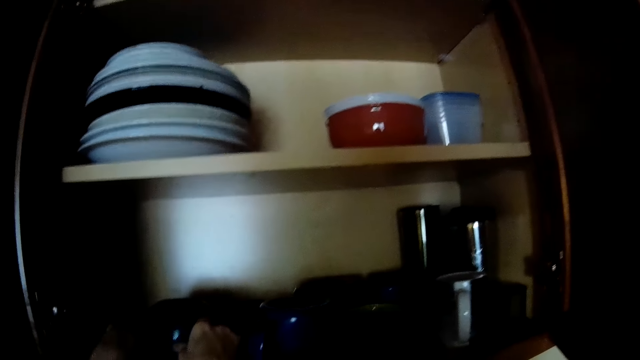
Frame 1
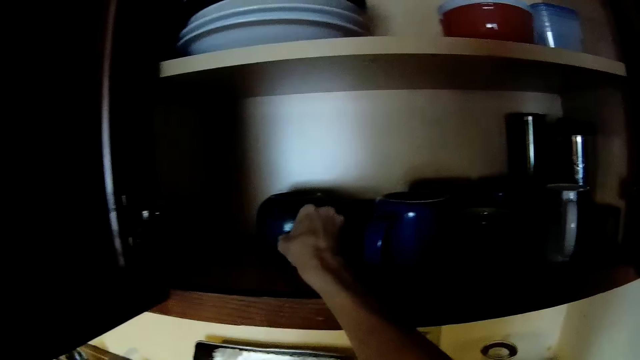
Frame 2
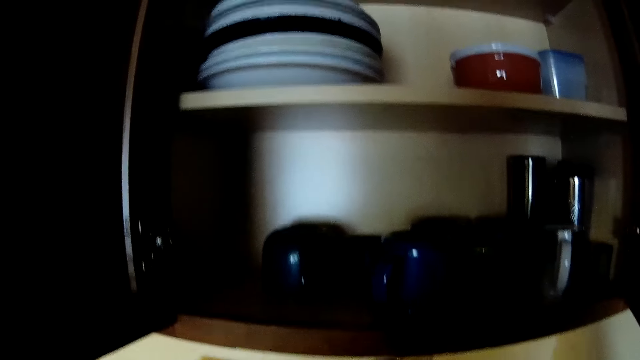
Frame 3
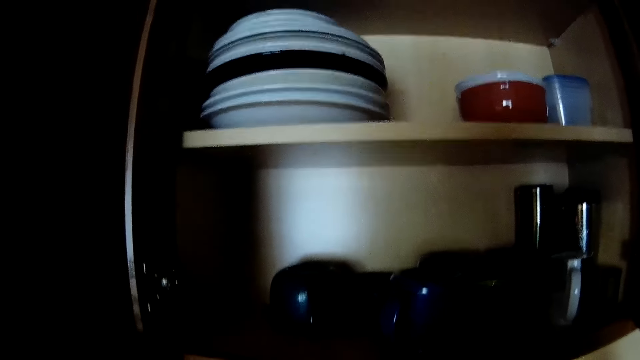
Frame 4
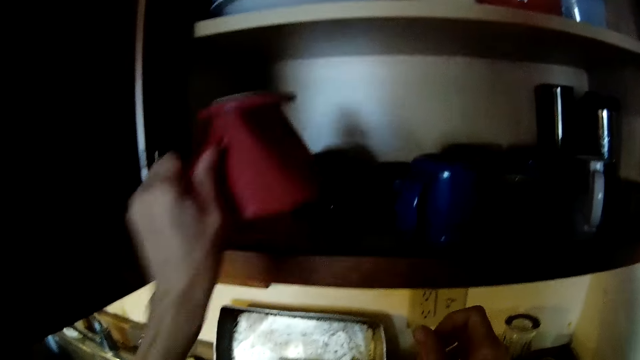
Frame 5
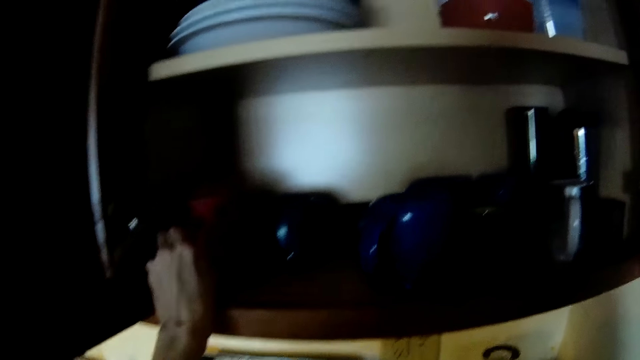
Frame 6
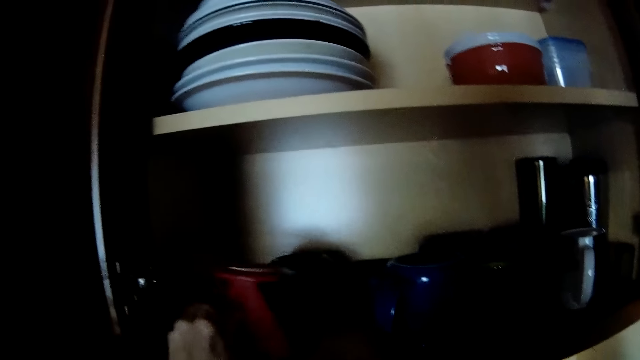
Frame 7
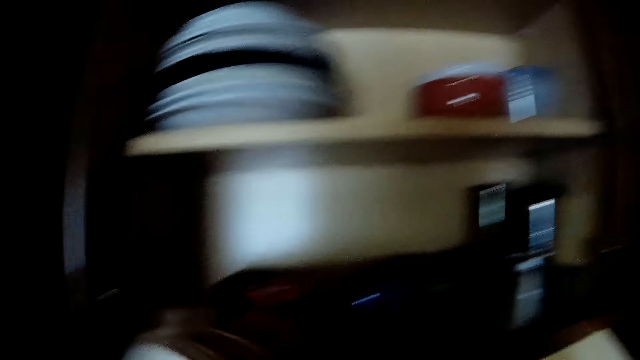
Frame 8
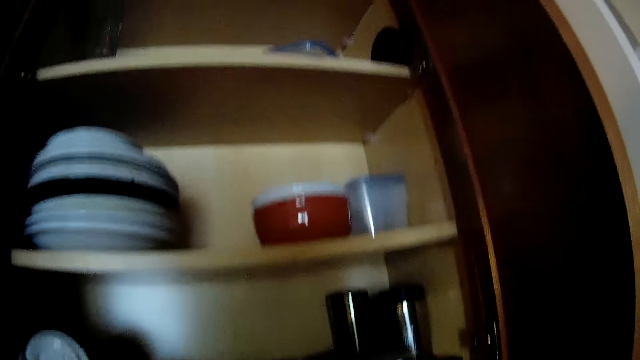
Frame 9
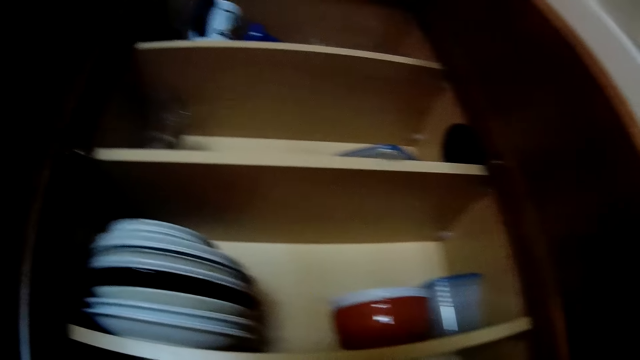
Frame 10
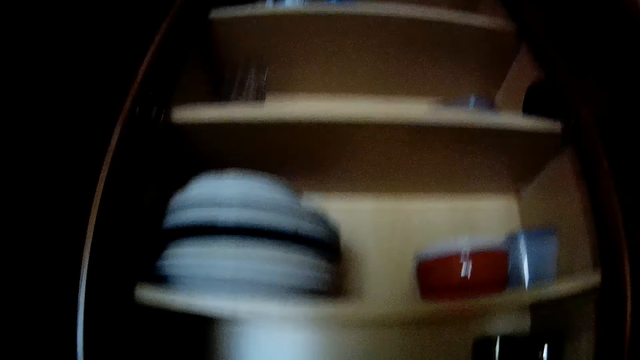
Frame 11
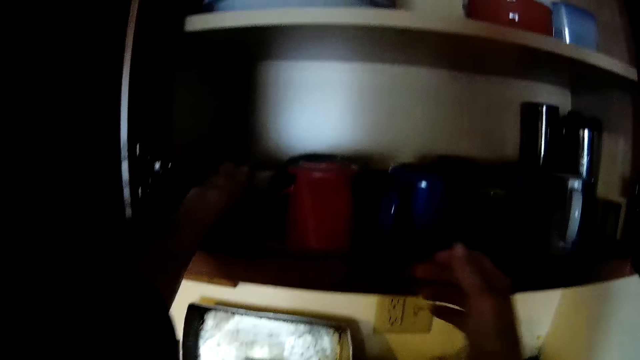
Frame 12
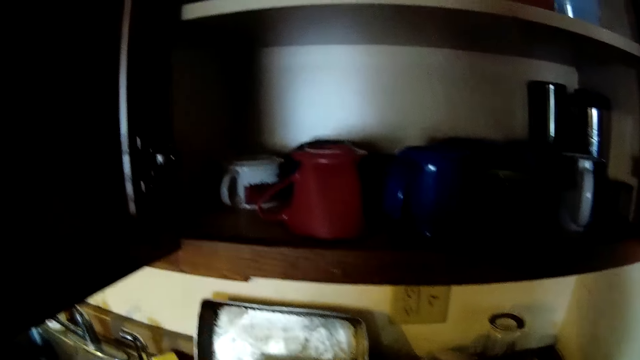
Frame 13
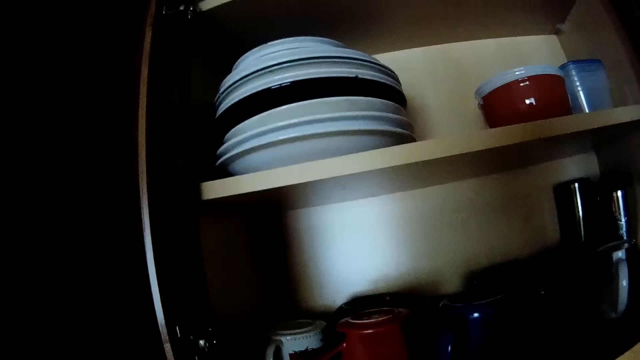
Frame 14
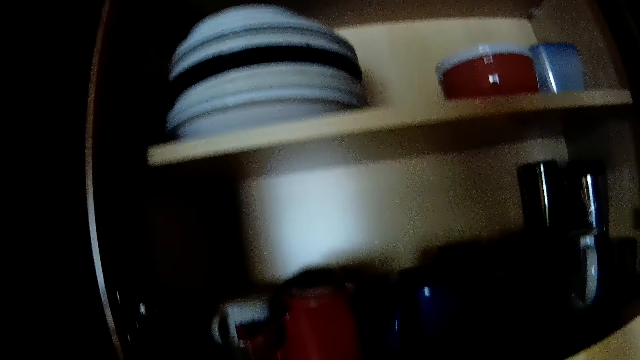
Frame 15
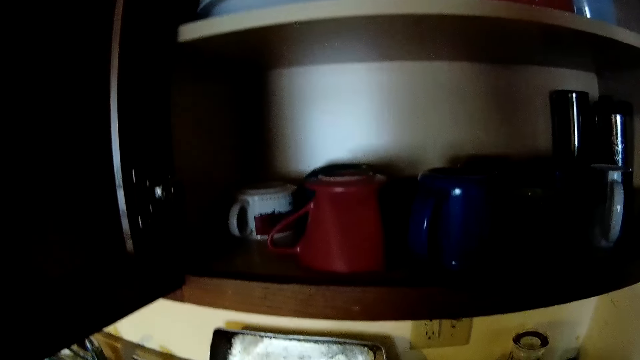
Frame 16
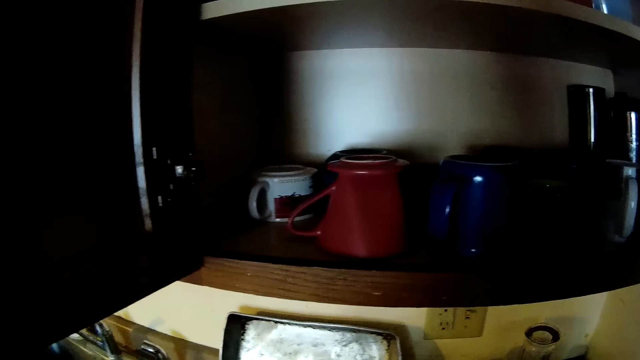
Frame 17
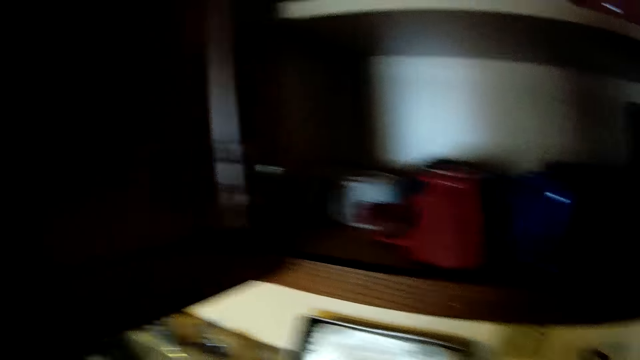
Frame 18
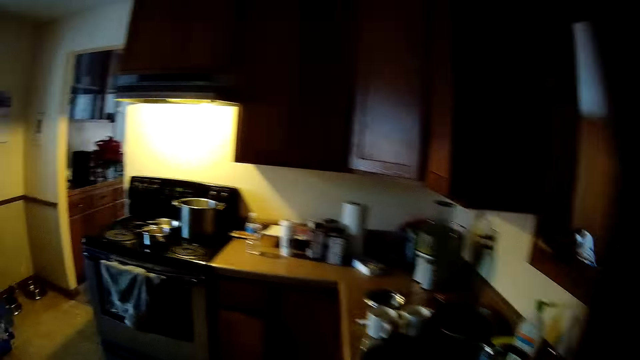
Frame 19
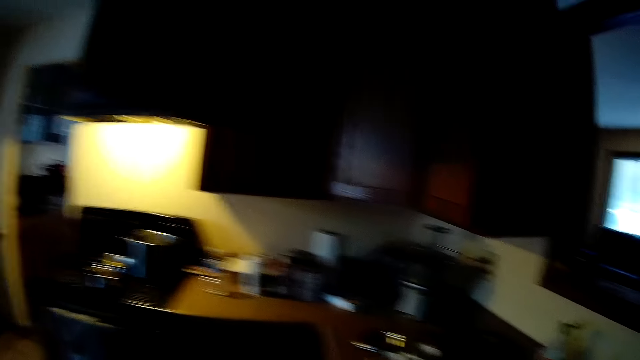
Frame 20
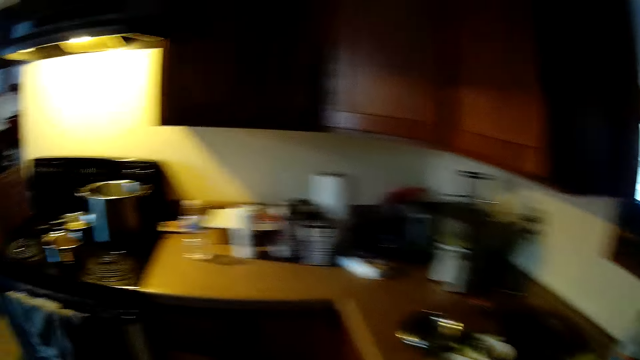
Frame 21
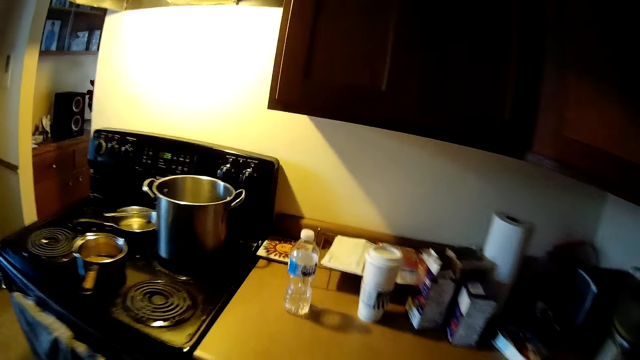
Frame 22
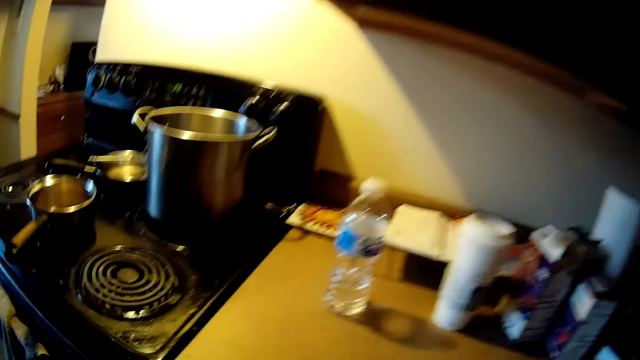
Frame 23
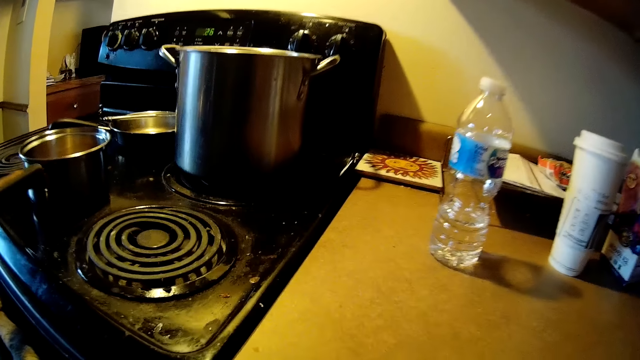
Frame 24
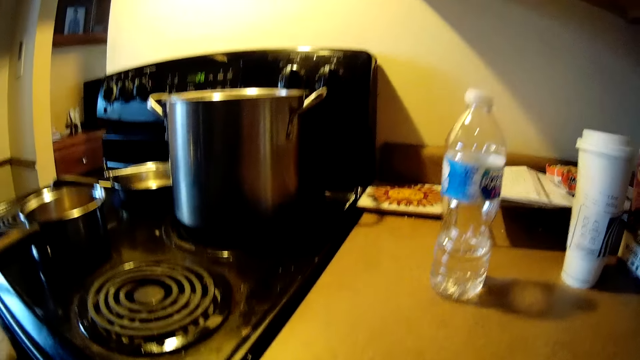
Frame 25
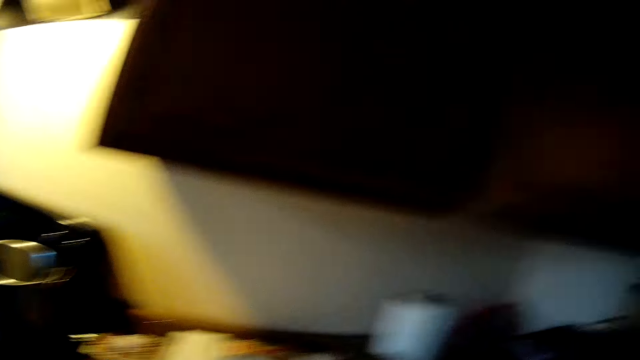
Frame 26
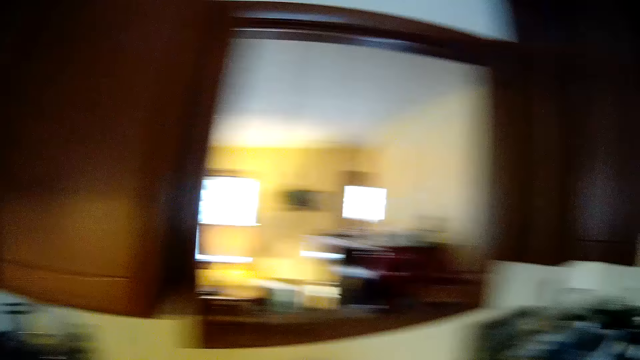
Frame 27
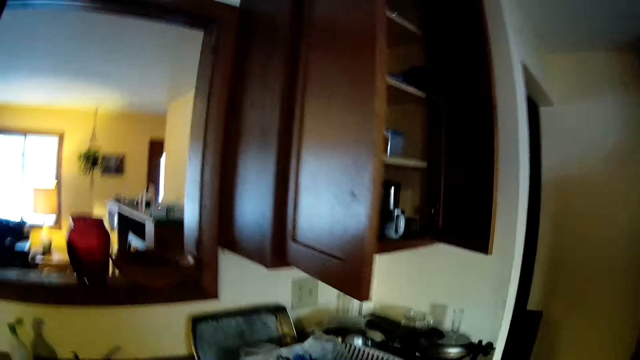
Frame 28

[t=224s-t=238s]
The camera wearer drops the black bowl in her hands into the cupboard. She pushes the black bowl into the cupboard with her right hand. She drops a red cup in her left hand into the cupboard. She puts a plate on the cabinet. She drops a teacup in her left hand into the cupboard. She looks around.

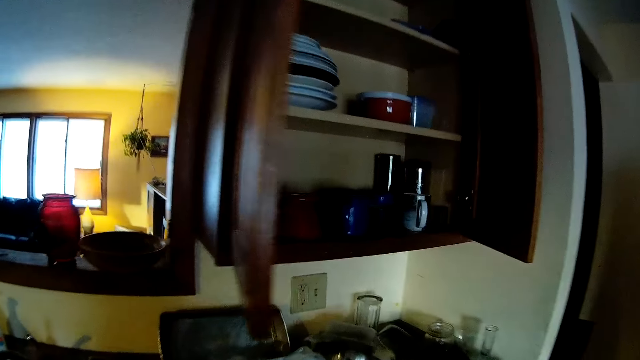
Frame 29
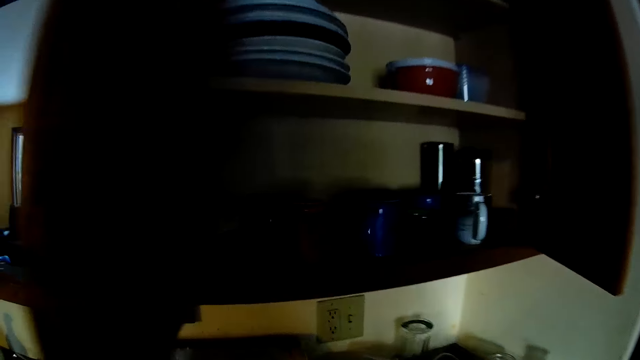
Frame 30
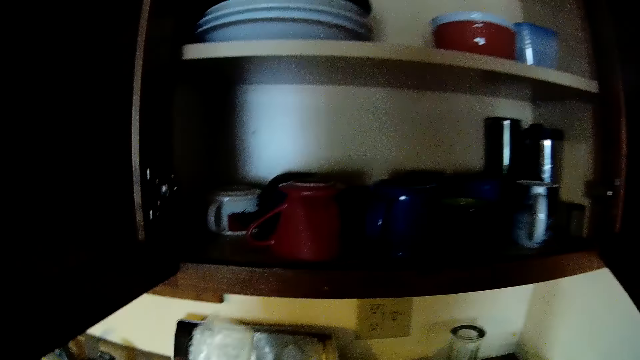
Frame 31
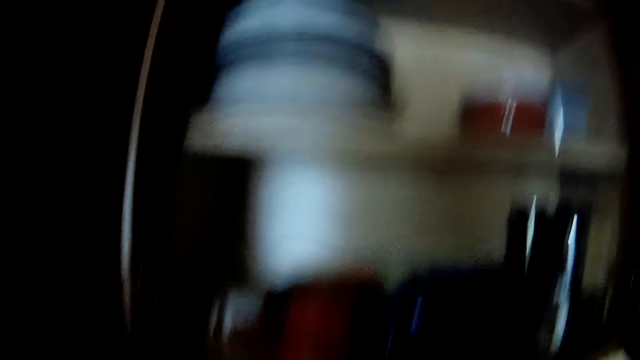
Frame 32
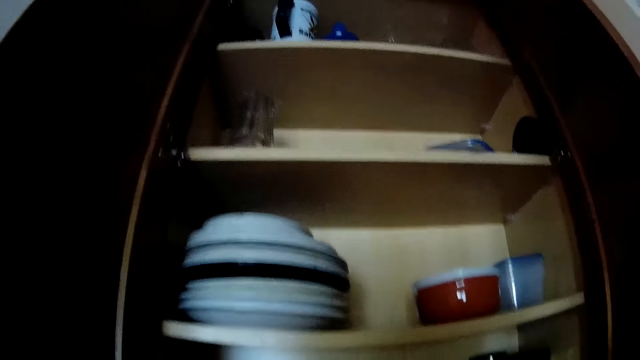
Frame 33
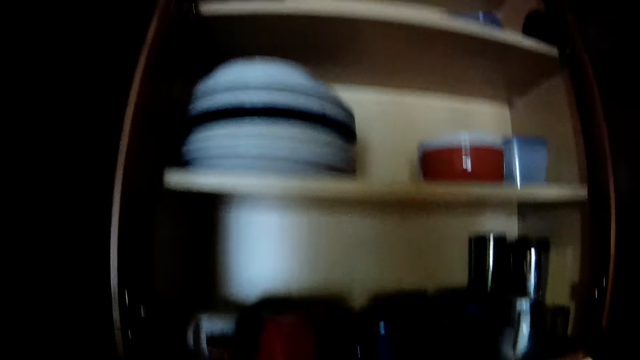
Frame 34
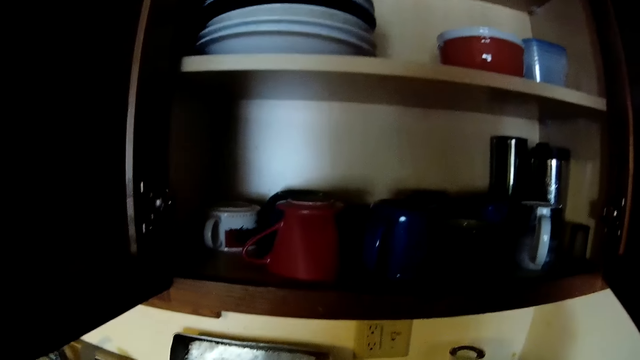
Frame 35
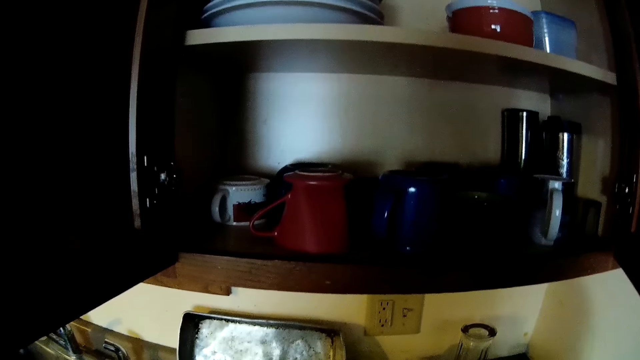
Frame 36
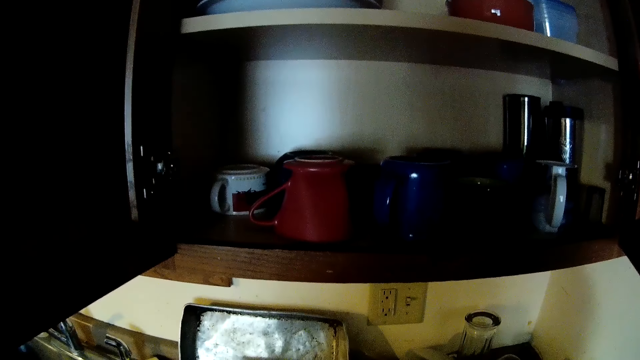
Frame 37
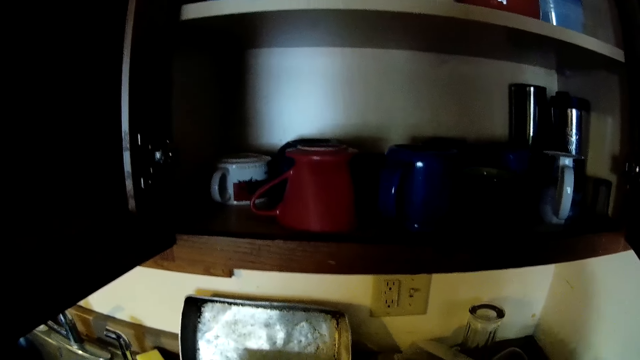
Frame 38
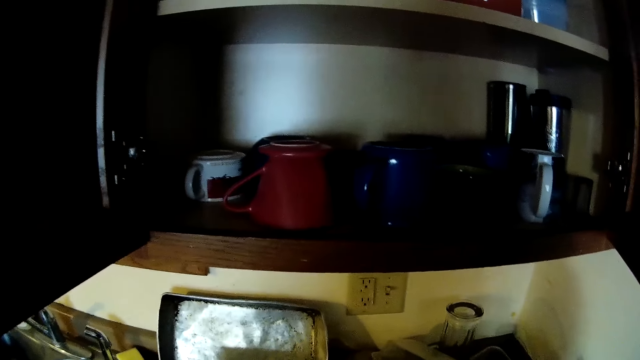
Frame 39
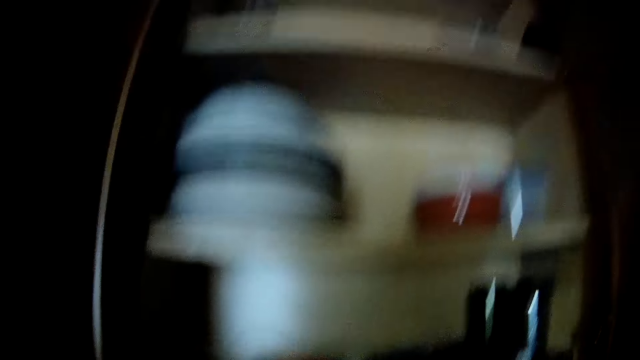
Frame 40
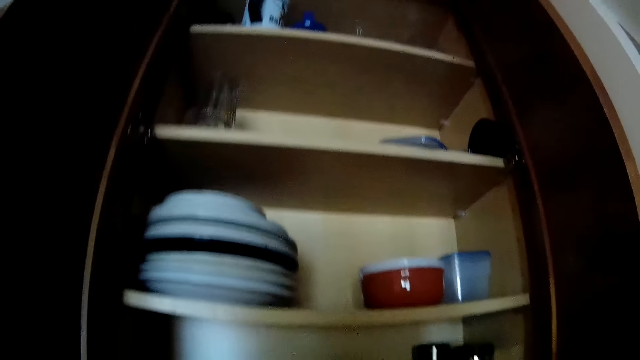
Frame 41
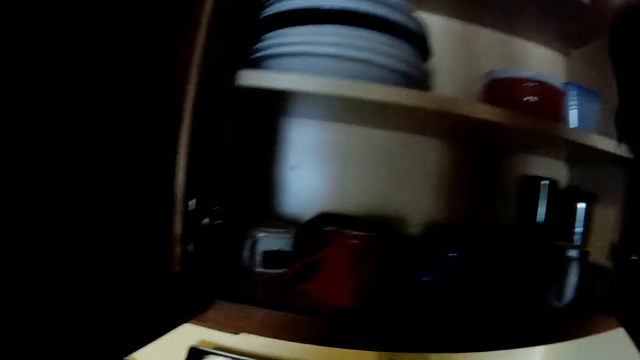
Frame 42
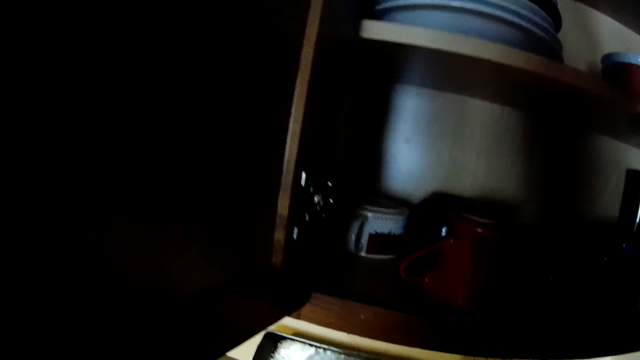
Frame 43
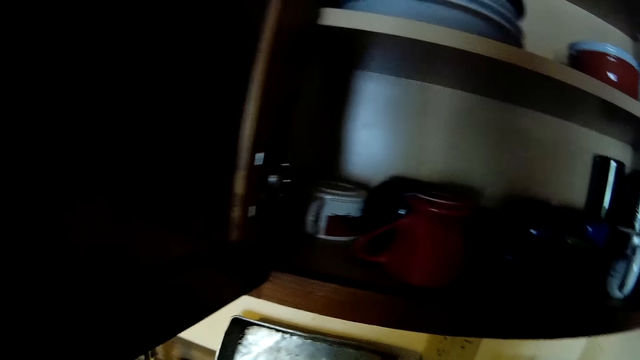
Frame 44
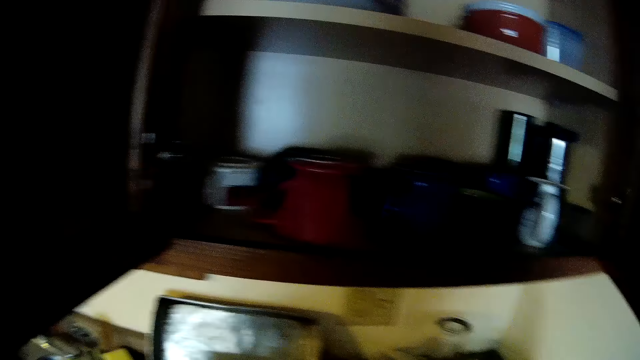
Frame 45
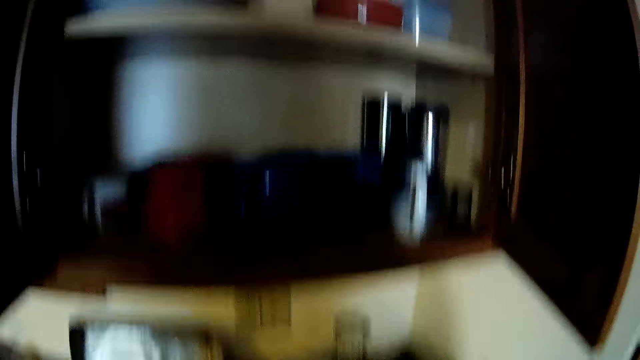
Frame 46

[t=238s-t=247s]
The camera wearer lifts a plastic container in her right hand toward the top of the cupboard. She puts a dish in the cabinet.
